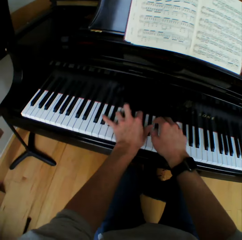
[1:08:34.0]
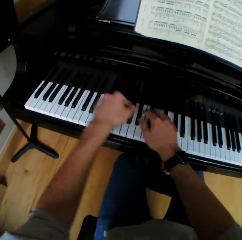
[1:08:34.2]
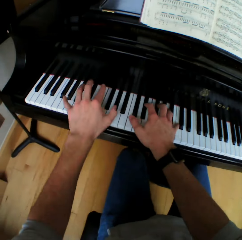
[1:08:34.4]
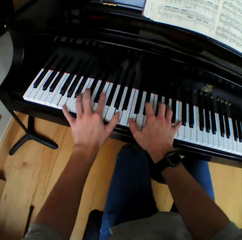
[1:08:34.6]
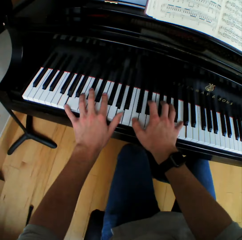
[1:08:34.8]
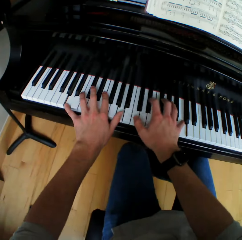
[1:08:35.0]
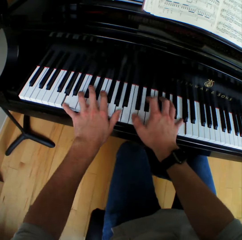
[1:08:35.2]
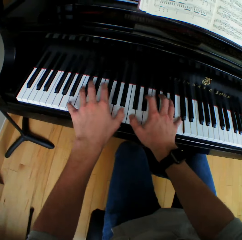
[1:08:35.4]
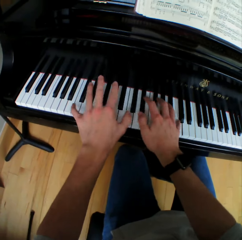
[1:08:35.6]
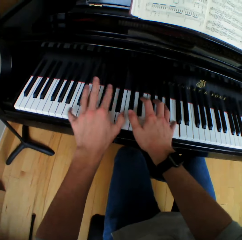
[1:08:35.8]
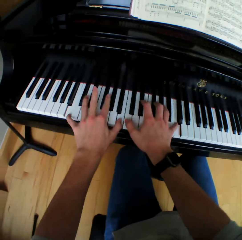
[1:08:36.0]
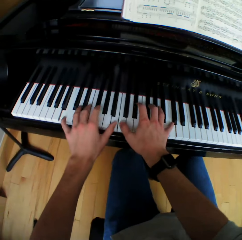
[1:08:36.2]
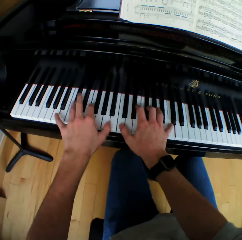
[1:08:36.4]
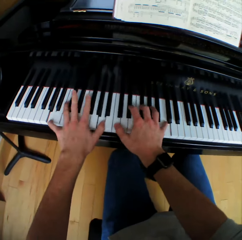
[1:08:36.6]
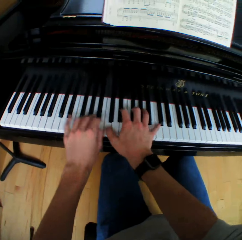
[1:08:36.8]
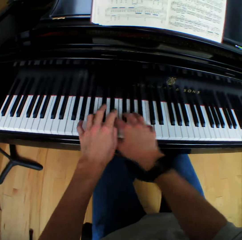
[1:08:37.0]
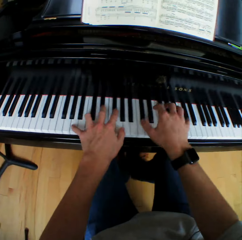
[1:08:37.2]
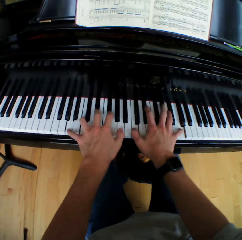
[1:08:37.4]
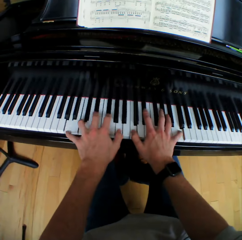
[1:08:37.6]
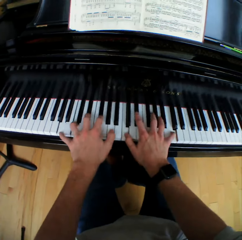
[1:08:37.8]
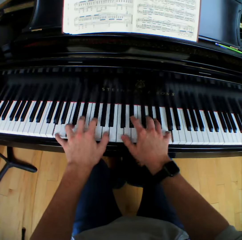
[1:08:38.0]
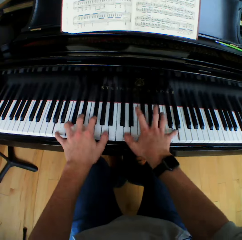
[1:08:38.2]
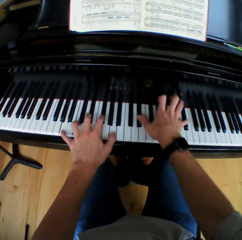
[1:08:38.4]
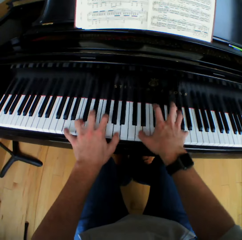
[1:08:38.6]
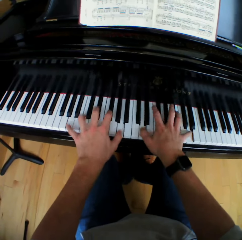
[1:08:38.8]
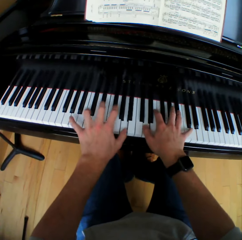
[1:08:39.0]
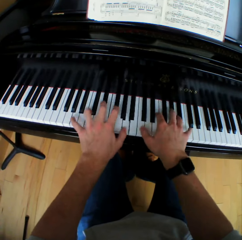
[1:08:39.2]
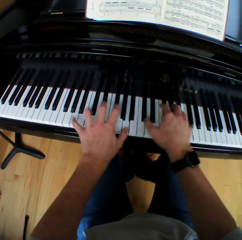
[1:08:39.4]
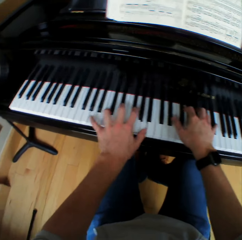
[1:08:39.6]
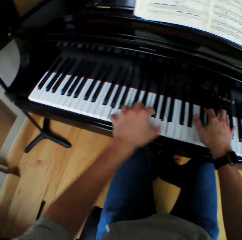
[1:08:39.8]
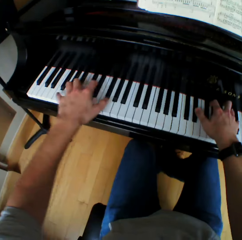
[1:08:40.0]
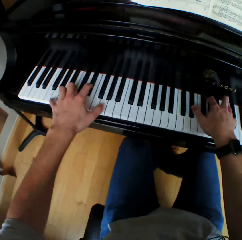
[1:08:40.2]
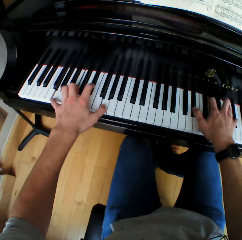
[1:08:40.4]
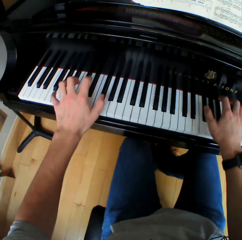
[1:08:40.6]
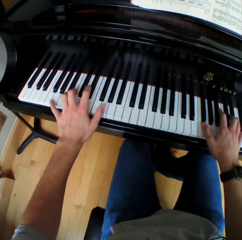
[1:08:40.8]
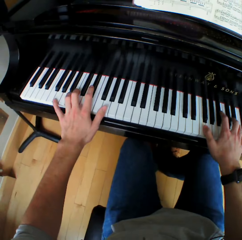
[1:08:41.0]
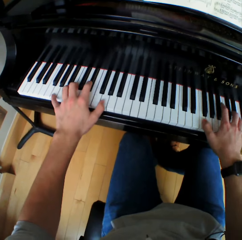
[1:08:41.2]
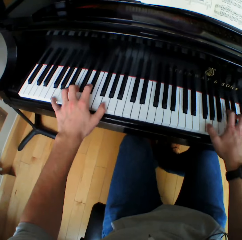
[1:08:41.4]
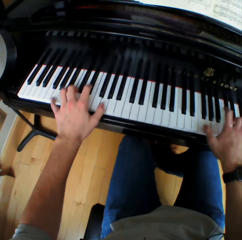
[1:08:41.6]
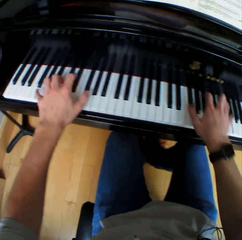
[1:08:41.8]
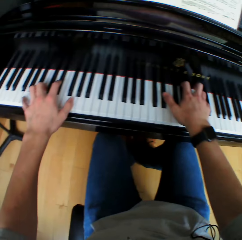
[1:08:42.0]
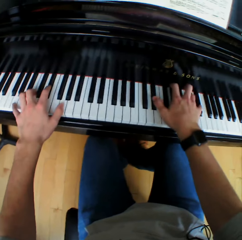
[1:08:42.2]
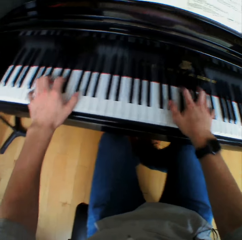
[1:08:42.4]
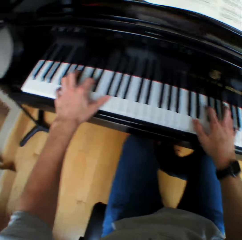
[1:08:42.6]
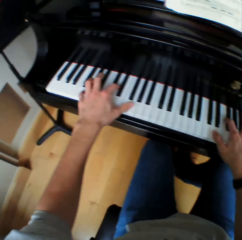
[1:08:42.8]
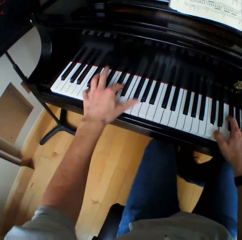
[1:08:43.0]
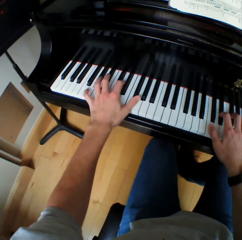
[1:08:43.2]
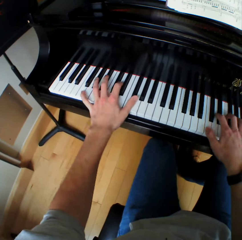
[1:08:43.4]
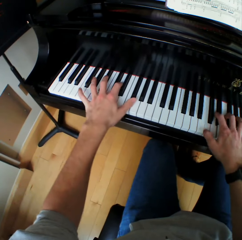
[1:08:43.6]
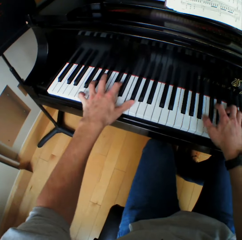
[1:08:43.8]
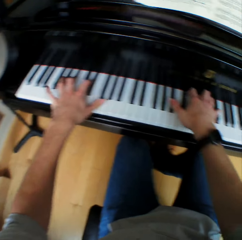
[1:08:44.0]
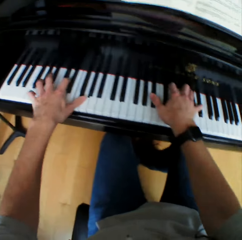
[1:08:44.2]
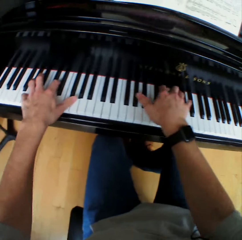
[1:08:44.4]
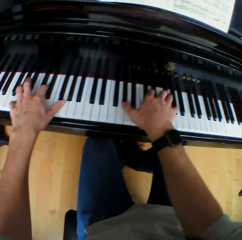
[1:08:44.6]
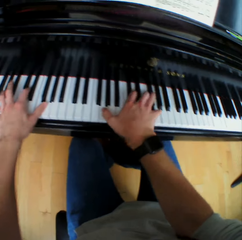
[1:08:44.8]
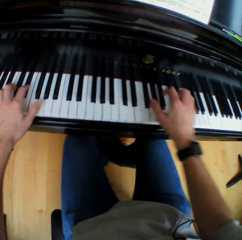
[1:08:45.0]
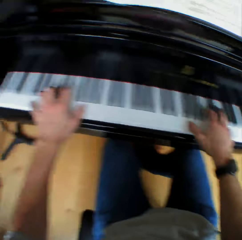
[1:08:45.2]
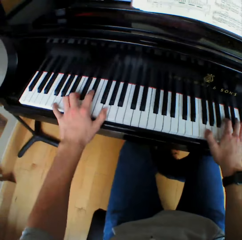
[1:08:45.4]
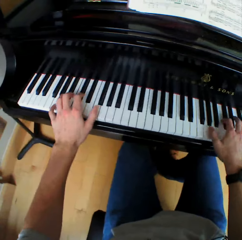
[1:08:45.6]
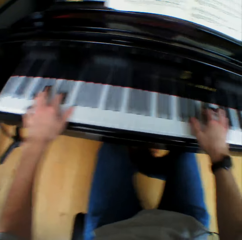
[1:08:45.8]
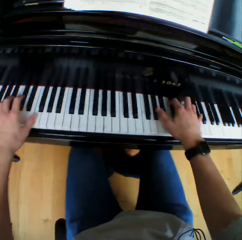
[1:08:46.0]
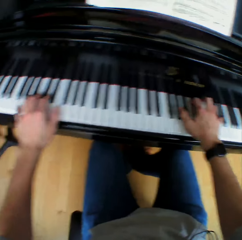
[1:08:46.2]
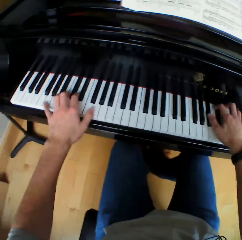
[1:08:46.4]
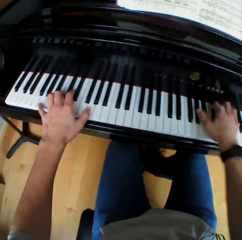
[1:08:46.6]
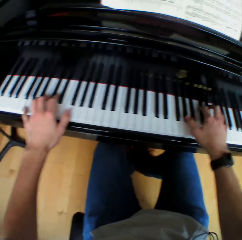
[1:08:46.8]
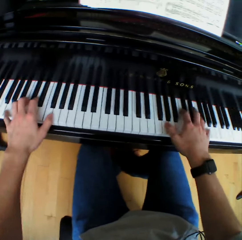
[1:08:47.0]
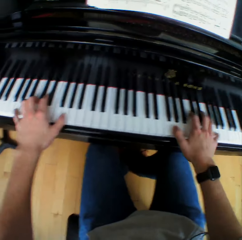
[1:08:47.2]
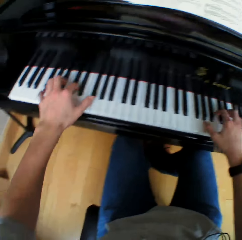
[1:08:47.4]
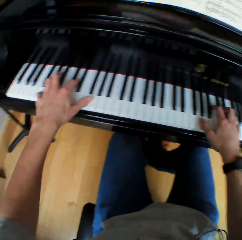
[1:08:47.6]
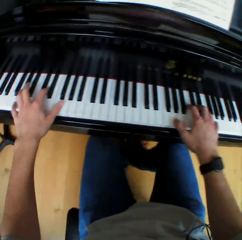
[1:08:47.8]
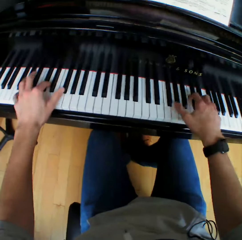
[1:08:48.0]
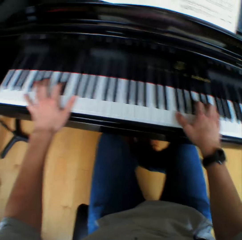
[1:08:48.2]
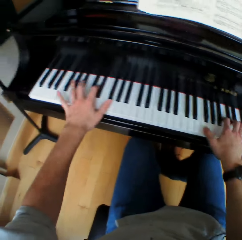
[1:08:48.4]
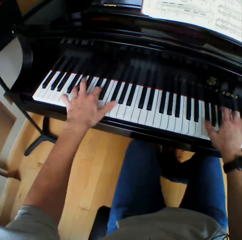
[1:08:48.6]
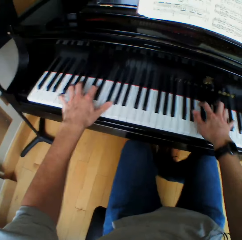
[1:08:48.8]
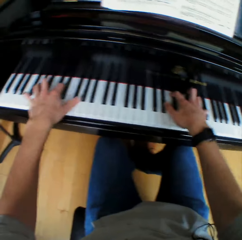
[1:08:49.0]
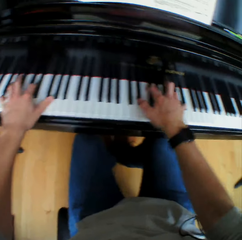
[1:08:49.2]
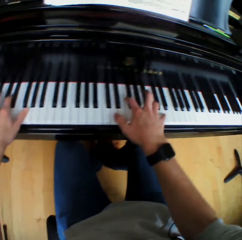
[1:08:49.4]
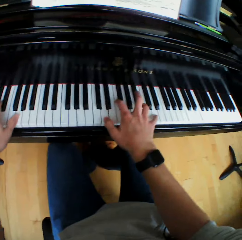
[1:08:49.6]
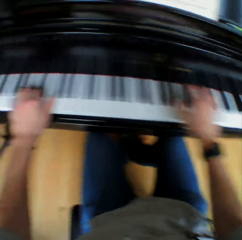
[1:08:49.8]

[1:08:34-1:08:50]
The camera wearer moves the left hand and plays piano. They move both hands and play piano. They move the left hand and play piano.

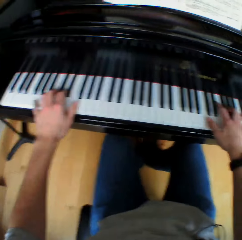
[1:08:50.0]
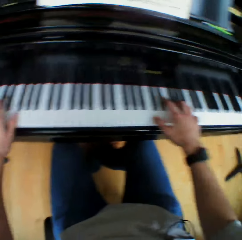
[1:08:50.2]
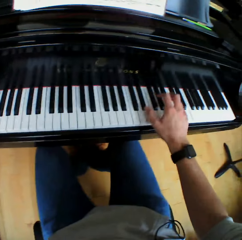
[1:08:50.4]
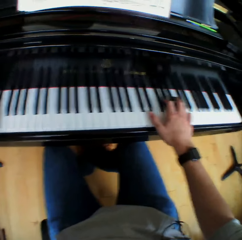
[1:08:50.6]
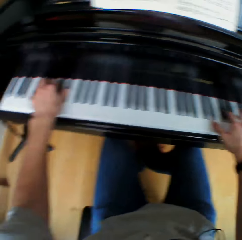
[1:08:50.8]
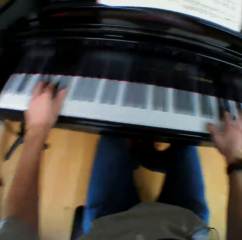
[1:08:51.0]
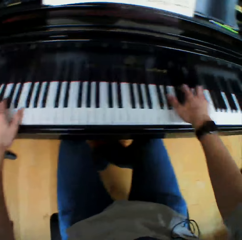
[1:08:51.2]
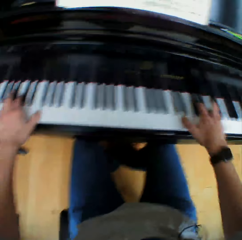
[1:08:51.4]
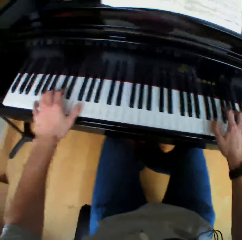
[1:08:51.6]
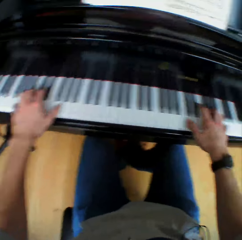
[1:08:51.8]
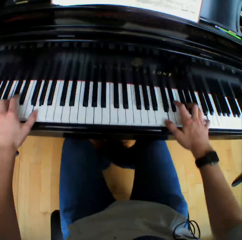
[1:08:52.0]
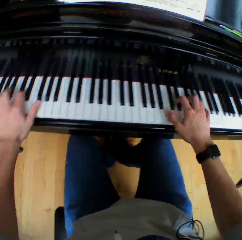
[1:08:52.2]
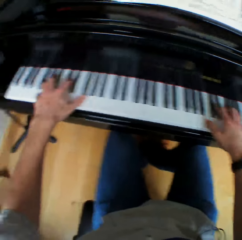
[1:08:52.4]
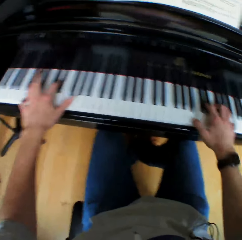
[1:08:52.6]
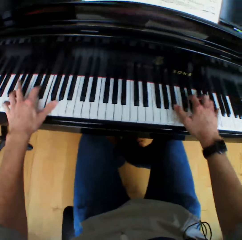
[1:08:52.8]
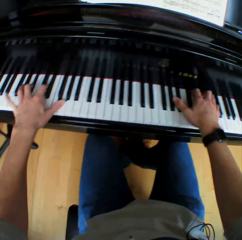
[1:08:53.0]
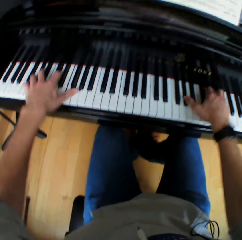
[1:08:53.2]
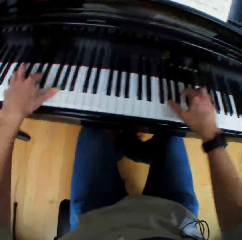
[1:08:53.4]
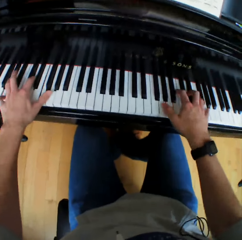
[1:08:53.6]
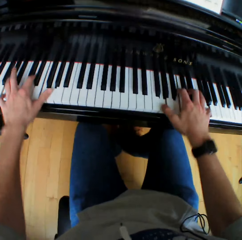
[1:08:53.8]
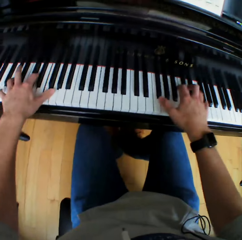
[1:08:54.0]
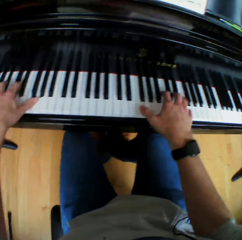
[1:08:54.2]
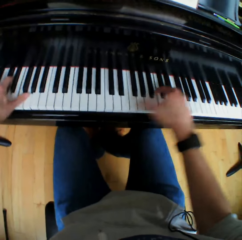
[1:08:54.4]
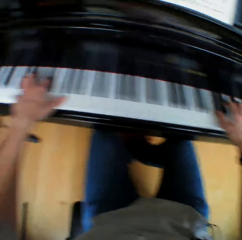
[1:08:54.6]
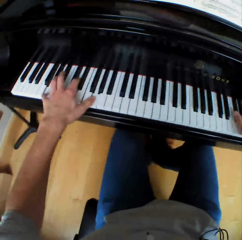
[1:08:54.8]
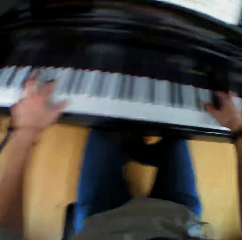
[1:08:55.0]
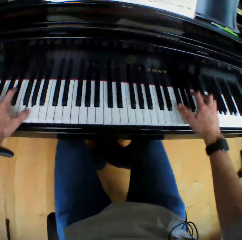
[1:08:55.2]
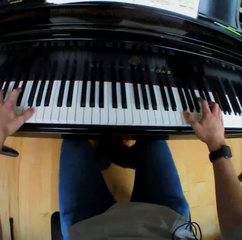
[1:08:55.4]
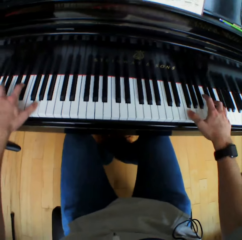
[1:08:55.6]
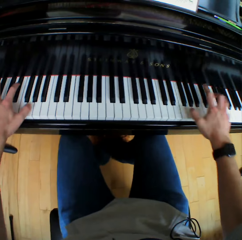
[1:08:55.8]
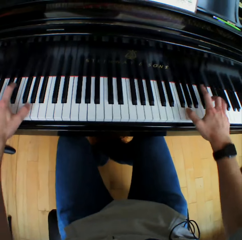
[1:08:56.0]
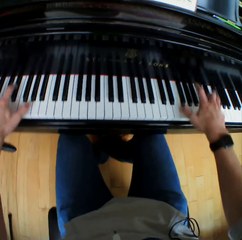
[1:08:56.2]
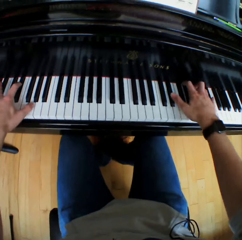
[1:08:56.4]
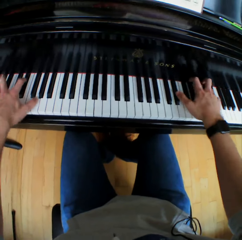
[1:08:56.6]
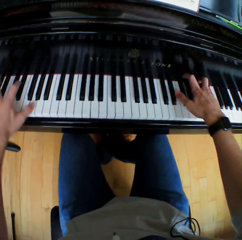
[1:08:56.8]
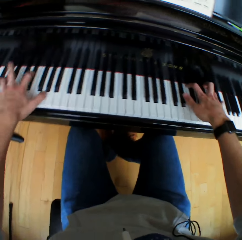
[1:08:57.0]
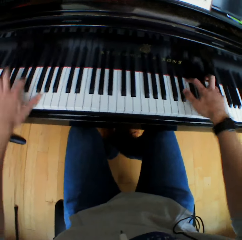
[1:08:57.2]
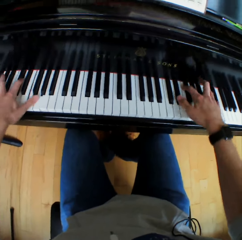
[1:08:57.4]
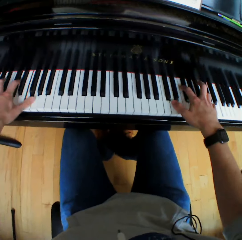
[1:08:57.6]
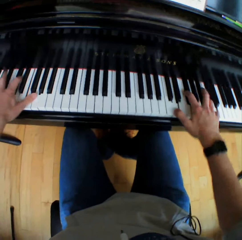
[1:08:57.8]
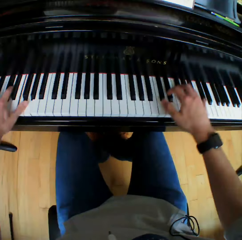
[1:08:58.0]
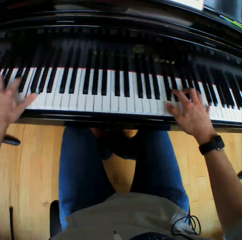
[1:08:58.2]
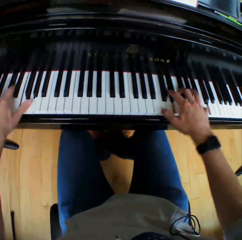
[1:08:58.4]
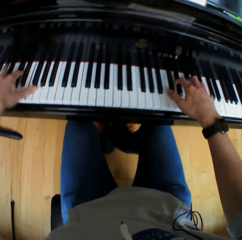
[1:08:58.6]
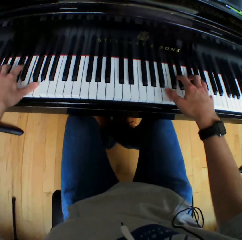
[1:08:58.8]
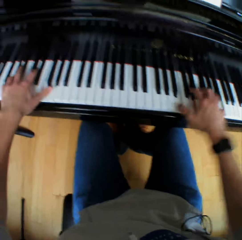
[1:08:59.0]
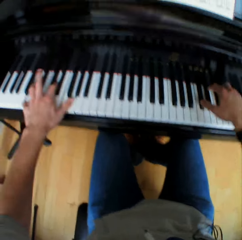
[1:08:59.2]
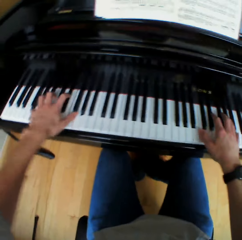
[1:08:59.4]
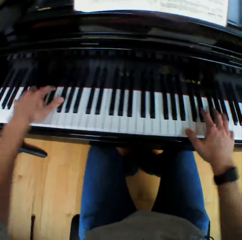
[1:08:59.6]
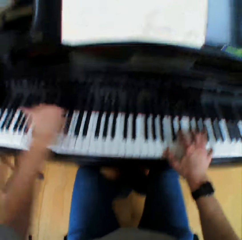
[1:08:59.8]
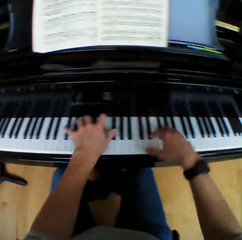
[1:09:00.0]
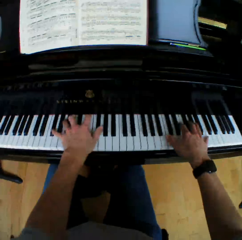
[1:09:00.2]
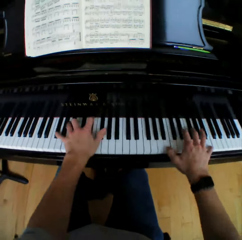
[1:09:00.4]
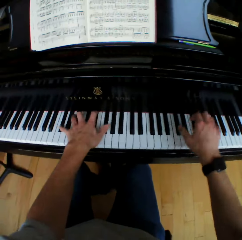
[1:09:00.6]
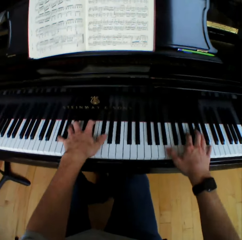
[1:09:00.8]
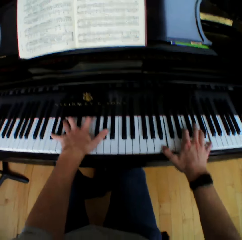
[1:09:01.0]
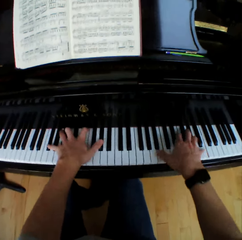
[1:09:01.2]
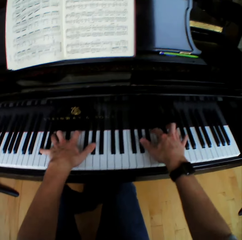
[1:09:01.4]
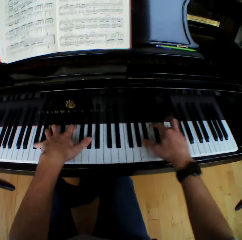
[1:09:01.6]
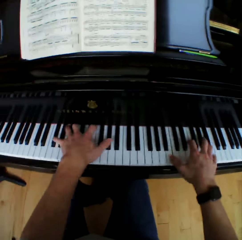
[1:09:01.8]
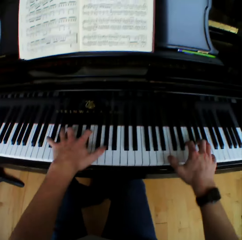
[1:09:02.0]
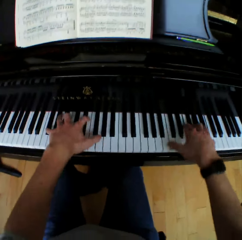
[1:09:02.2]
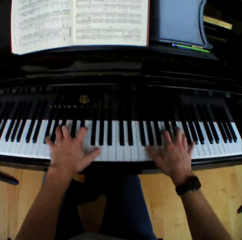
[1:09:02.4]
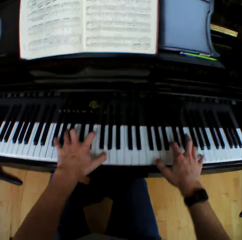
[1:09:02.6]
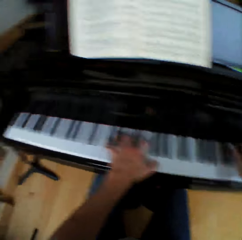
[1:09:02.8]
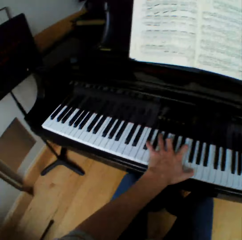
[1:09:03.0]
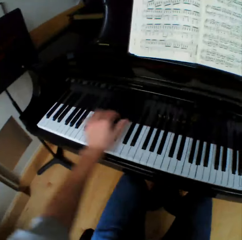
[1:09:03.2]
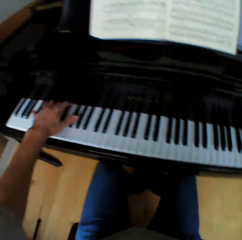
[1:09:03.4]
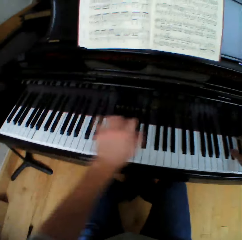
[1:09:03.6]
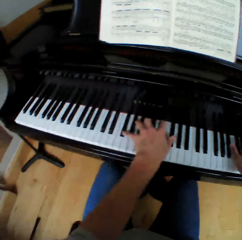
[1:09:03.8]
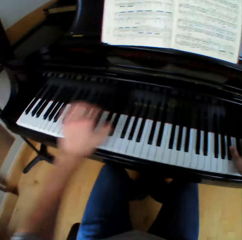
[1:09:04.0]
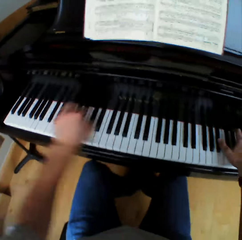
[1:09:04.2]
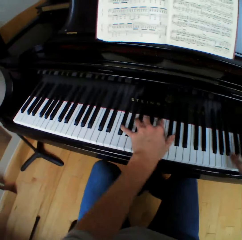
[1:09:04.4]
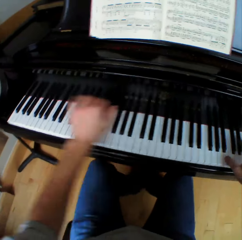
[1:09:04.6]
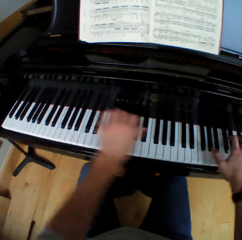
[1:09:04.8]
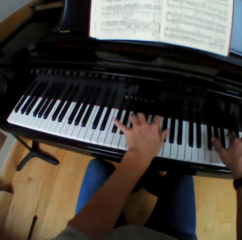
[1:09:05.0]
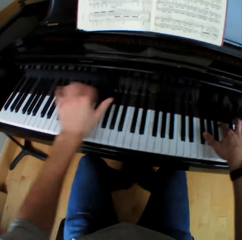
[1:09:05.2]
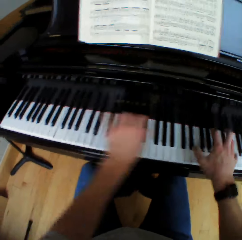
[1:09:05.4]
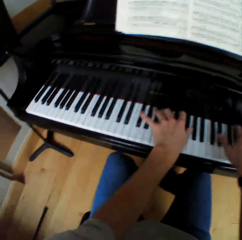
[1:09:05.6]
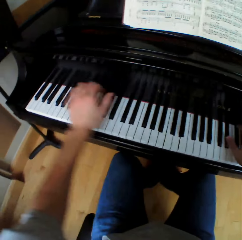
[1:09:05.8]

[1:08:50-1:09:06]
The camera wearer moves the left hand and plays piano. They move the left hand and play piano.
